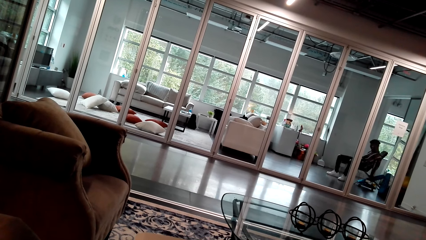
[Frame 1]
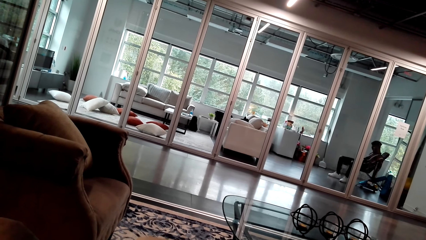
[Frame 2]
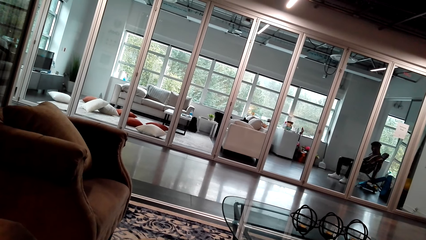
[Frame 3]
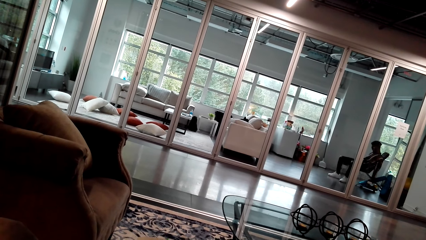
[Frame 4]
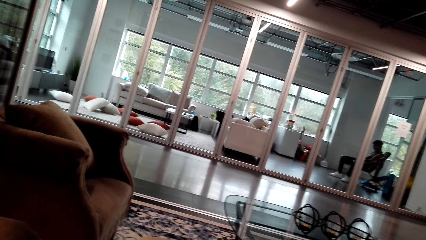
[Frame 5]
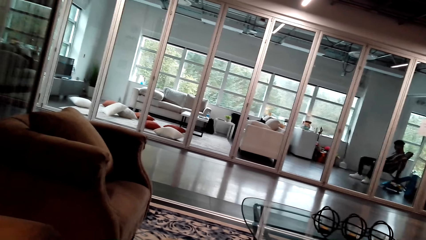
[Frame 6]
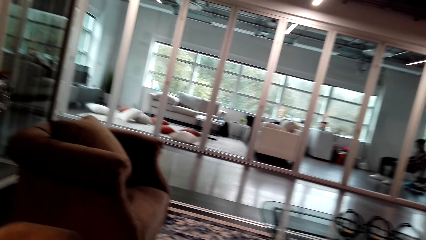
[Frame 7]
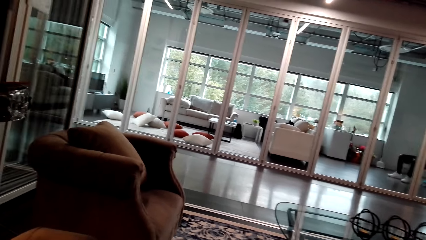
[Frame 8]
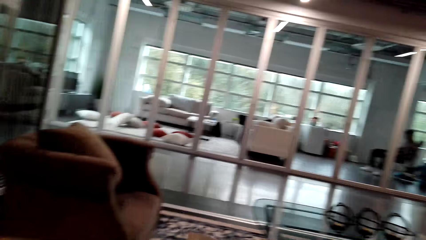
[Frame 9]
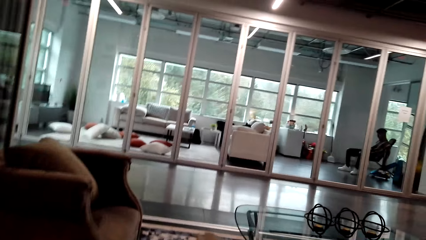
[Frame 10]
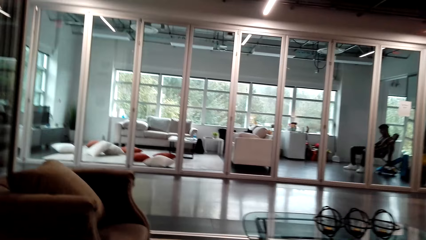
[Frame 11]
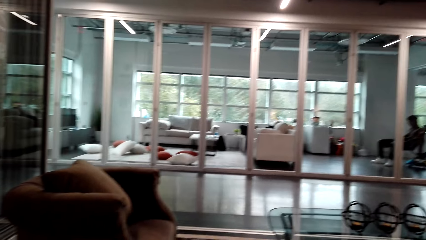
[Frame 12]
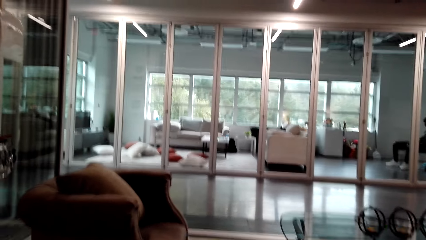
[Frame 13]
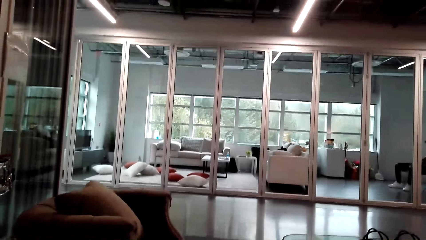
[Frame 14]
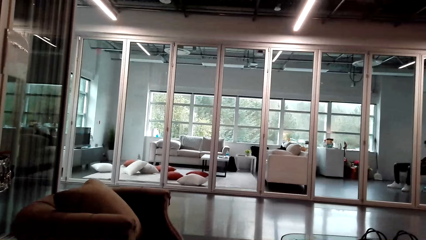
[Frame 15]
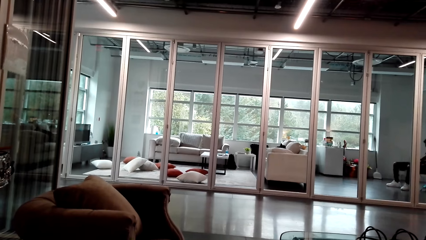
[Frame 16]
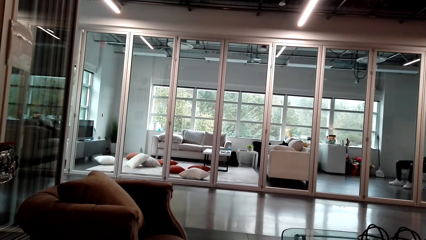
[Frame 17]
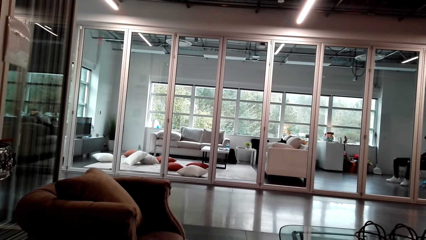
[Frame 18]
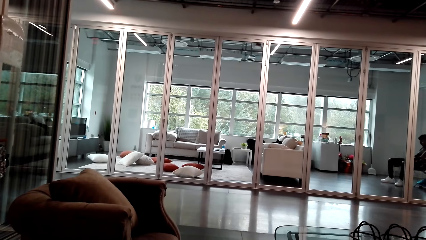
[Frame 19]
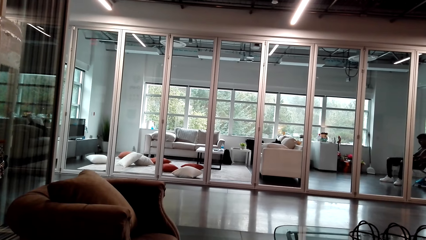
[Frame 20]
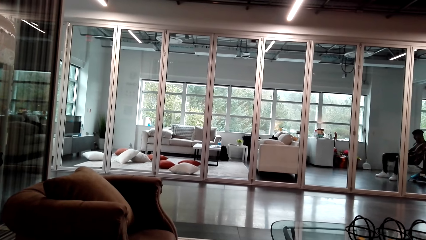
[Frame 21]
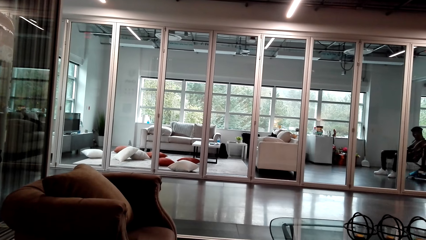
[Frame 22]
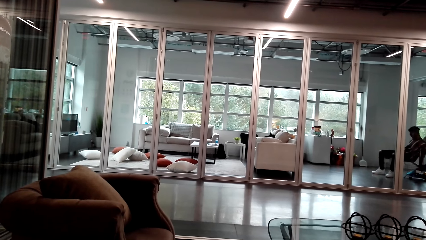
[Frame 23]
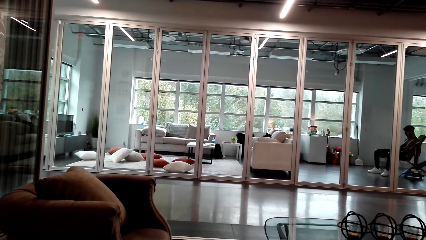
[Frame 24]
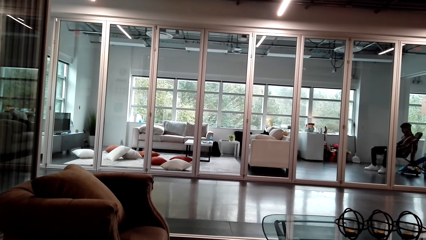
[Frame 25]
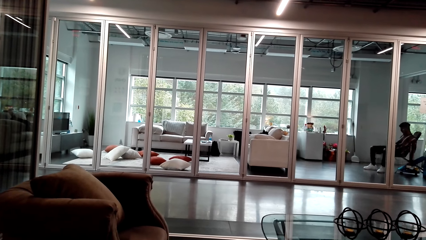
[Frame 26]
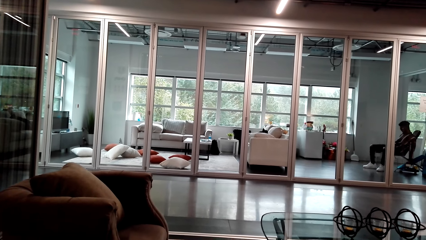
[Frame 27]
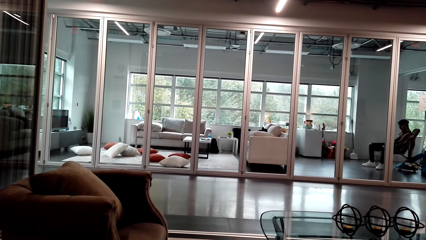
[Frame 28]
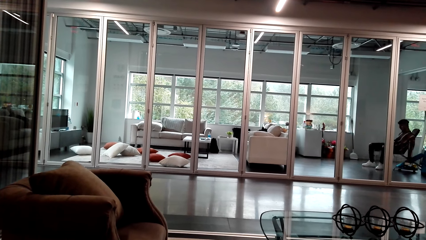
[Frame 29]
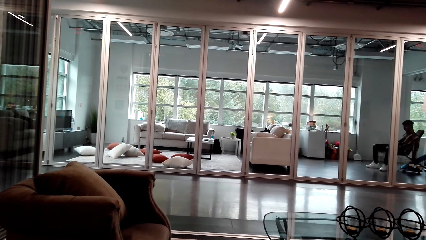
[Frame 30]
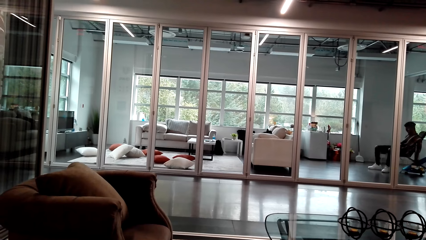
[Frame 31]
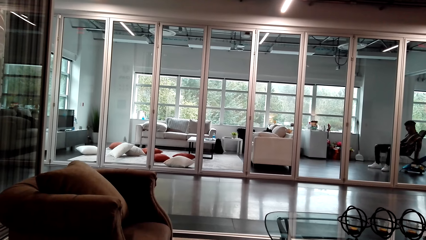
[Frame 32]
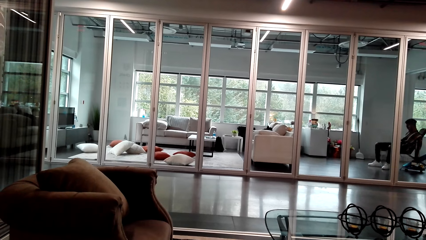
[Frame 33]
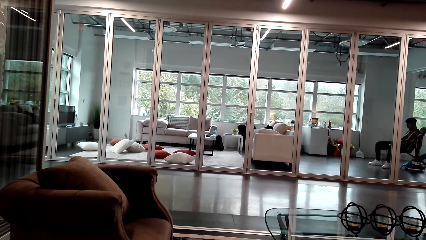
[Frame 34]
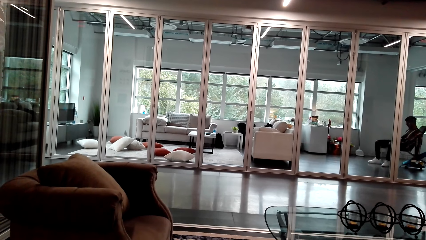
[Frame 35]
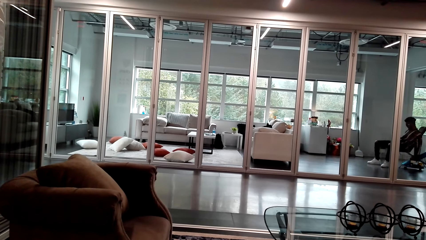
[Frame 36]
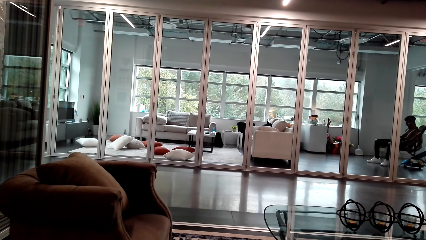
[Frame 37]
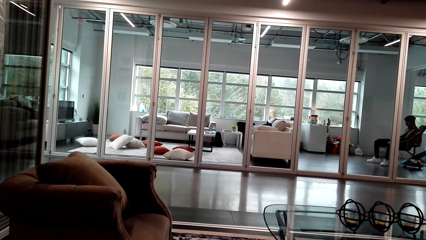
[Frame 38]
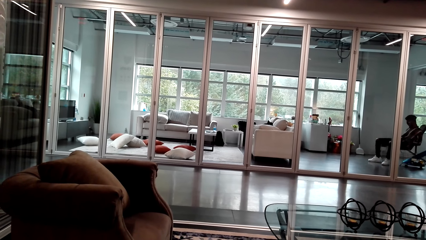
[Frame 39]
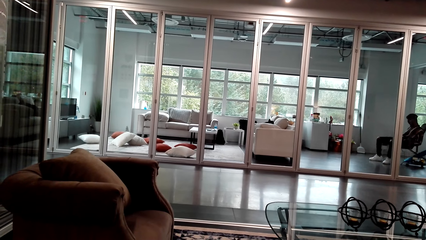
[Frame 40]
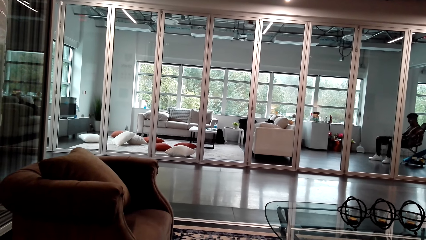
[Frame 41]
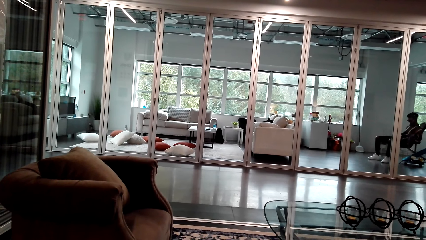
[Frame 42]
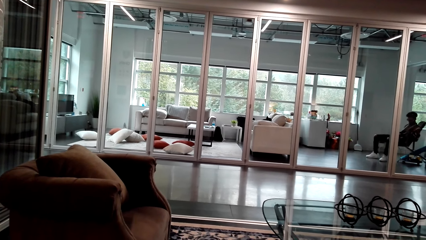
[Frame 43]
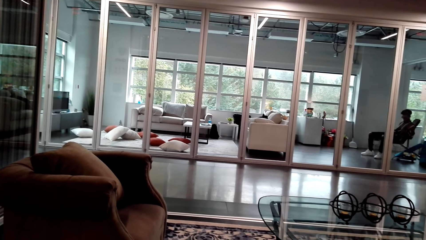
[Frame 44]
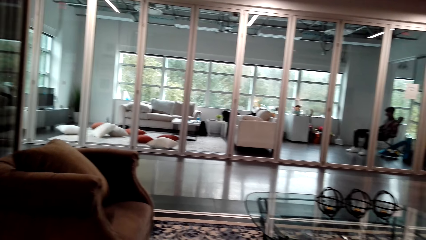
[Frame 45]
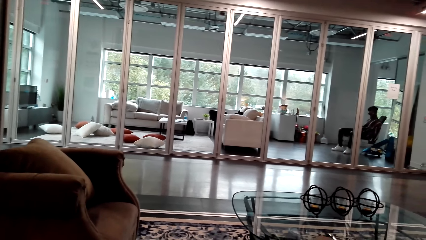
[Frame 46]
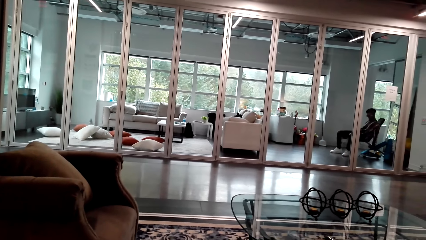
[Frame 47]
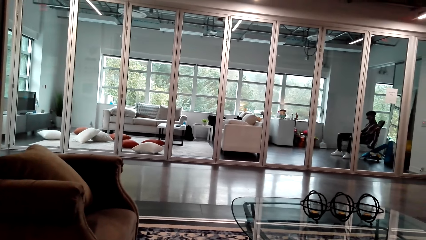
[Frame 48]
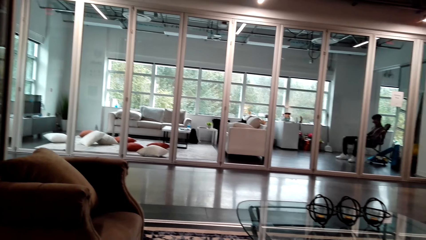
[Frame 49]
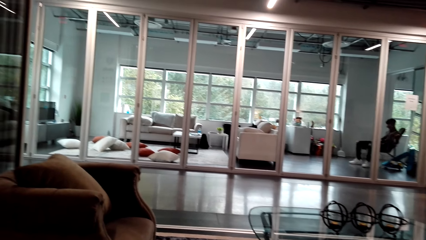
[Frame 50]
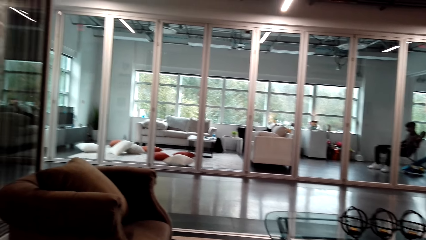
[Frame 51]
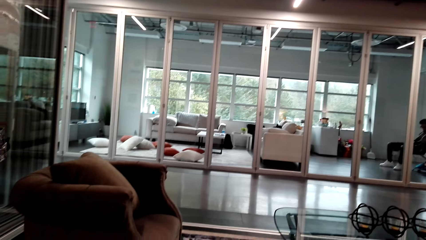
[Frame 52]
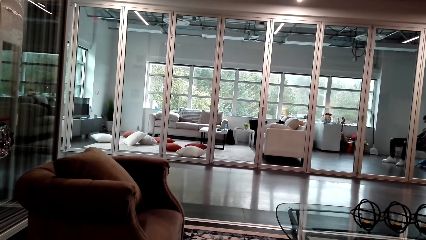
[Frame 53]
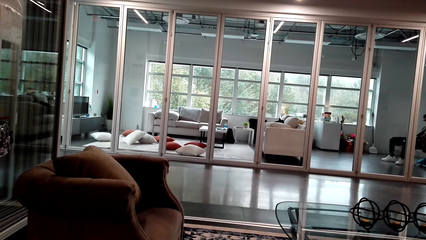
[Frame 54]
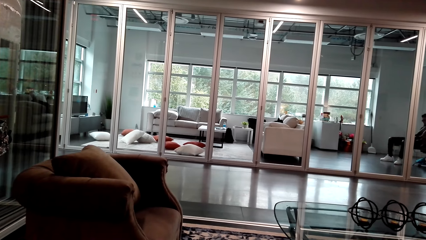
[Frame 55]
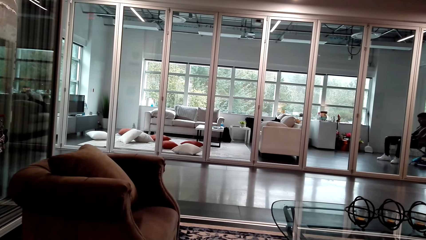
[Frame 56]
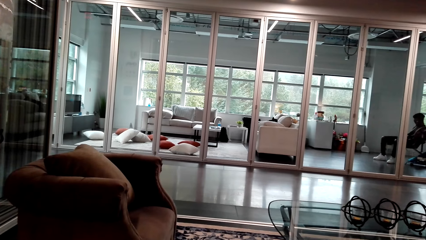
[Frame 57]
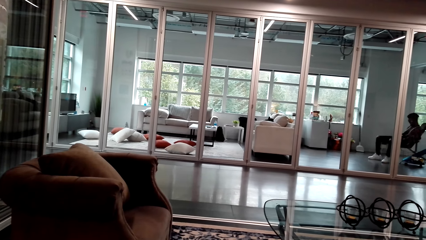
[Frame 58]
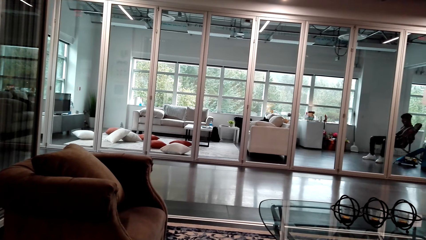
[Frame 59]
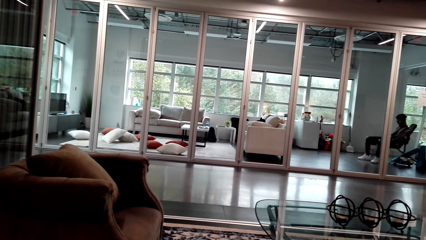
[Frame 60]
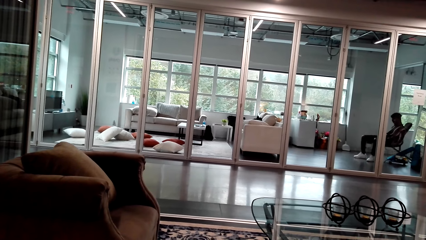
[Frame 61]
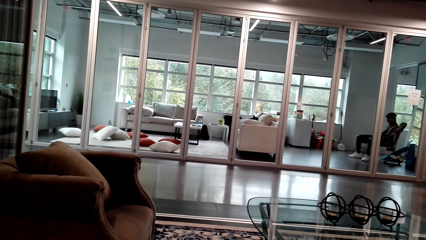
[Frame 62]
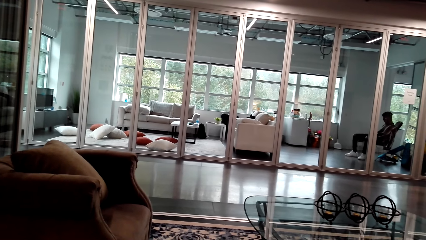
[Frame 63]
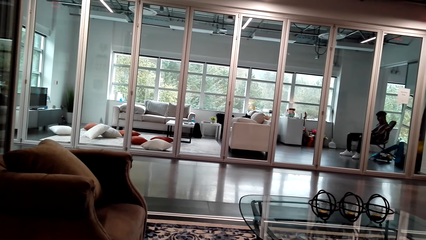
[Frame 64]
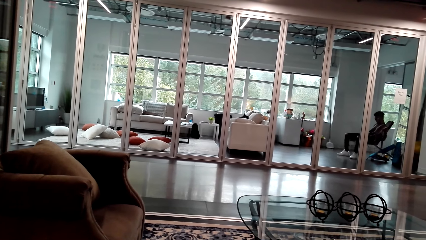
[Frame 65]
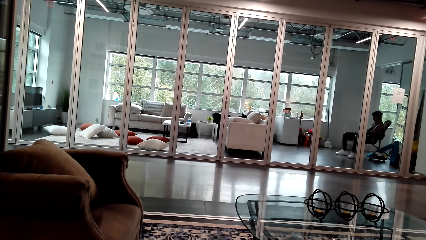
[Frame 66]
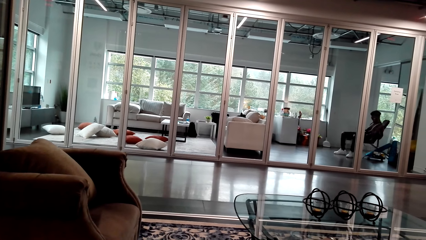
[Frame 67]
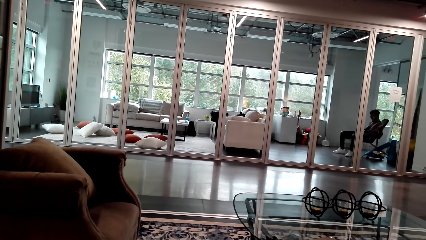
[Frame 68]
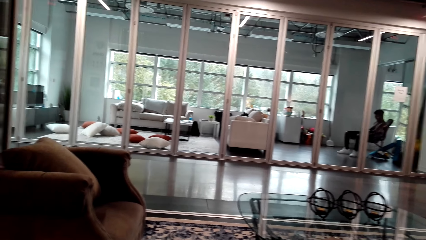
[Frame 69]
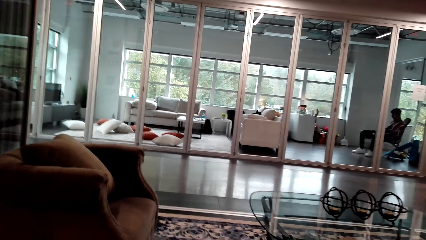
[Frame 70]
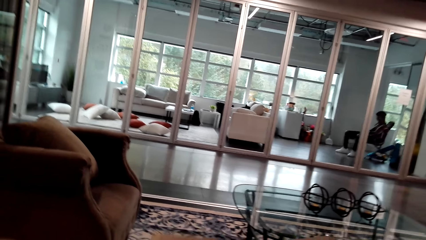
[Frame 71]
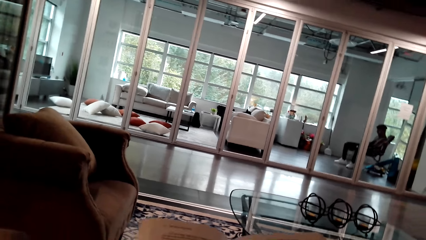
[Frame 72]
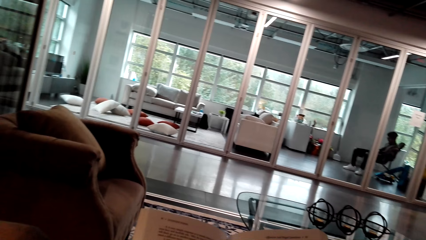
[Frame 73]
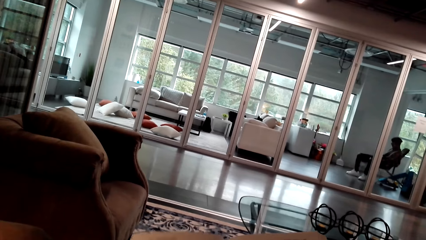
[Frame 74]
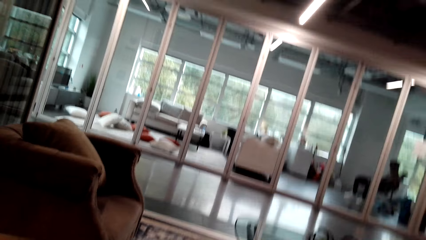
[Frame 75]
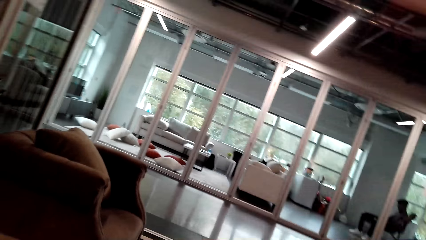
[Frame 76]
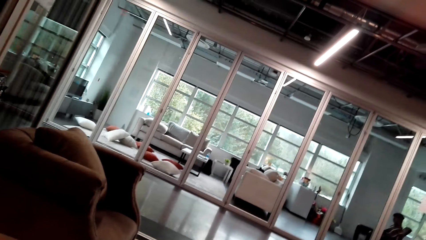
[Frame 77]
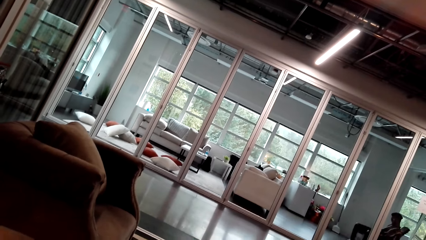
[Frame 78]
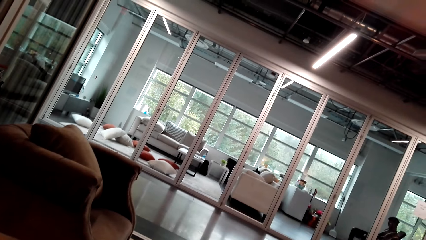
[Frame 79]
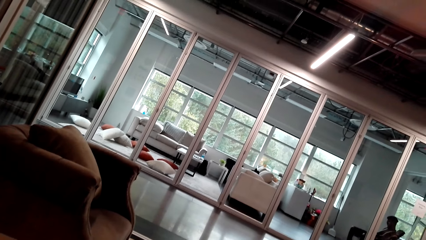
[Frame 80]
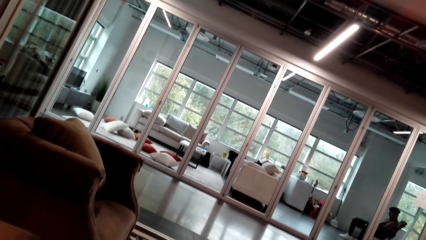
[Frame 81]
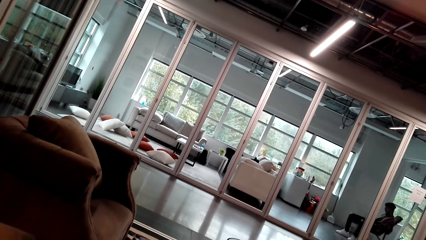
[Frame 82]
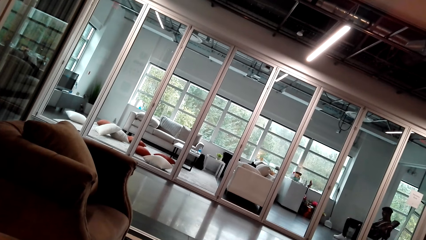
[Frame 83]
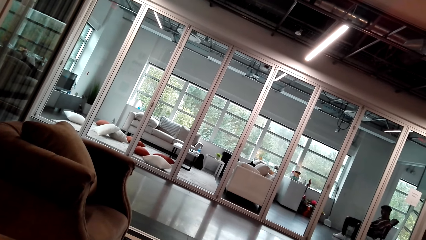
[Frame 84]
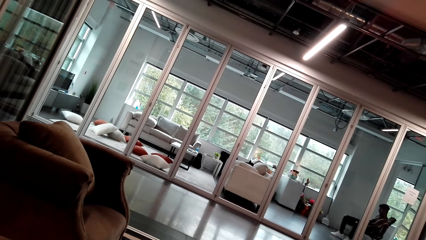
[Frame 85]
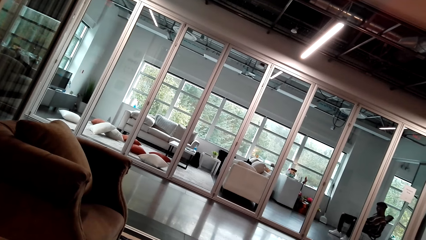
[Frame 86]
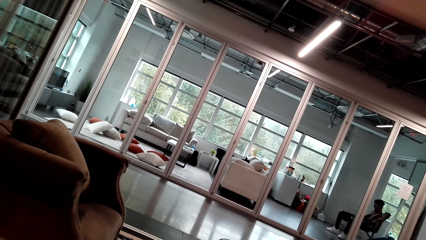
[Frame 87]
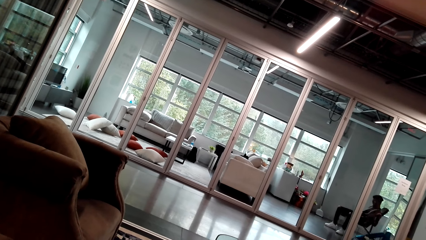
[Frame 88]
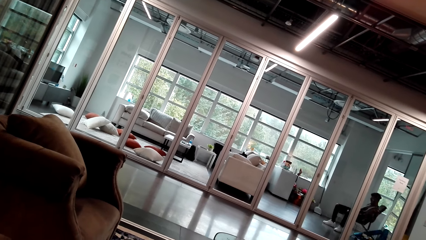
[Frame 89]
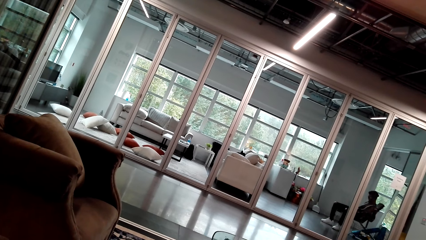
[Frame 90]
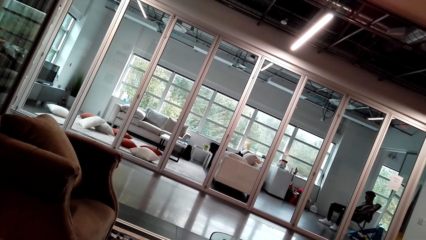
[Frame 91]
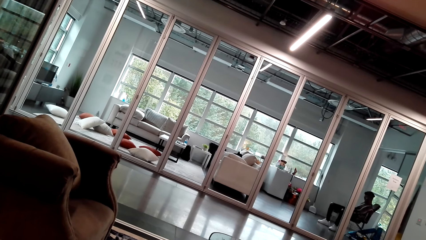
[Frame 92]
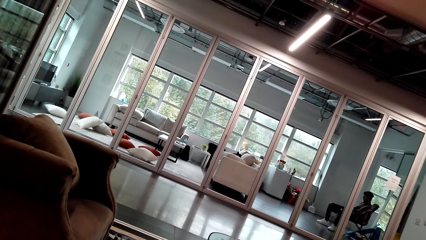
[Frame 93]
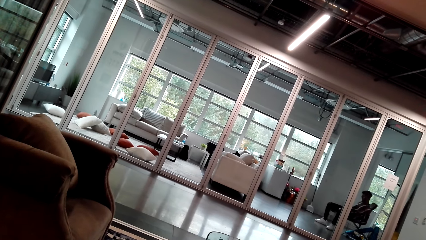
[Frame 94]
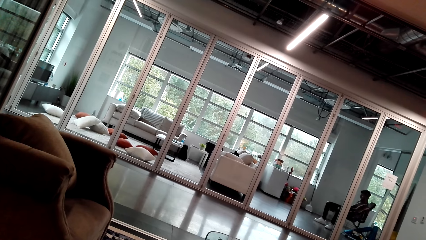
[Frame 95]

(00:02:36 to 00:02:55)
The camera wearer looks around. A person lifts the dumbbell. The camera wearer looks at the book. They look around.
